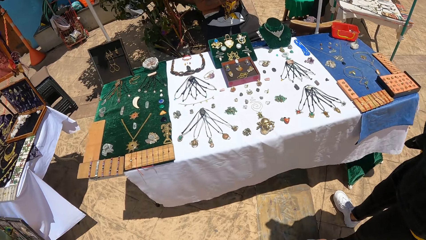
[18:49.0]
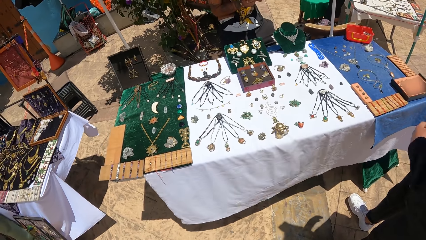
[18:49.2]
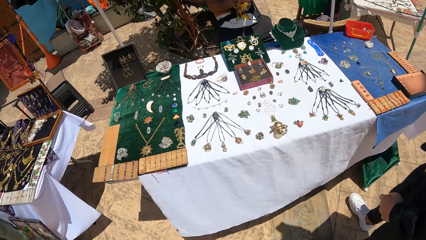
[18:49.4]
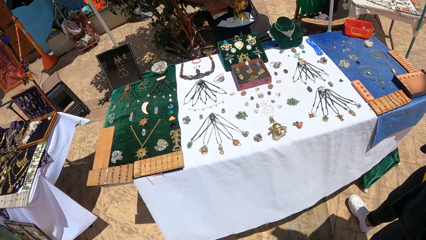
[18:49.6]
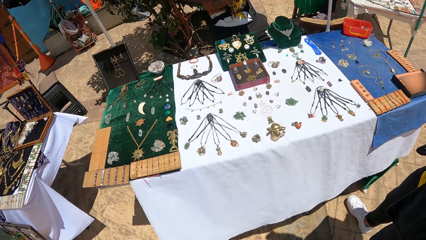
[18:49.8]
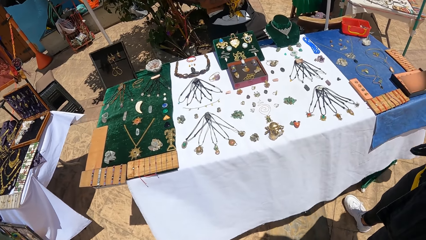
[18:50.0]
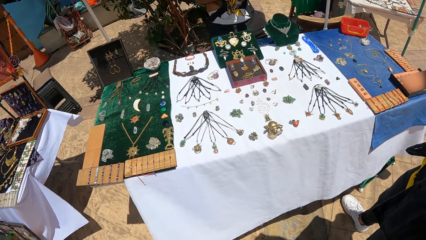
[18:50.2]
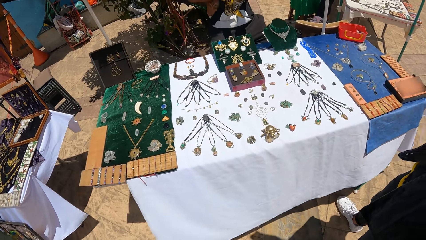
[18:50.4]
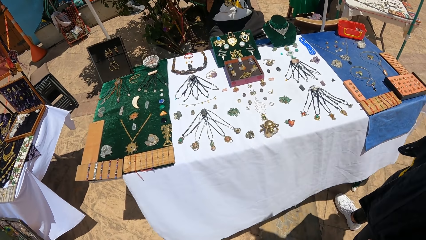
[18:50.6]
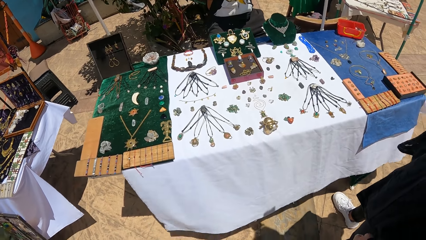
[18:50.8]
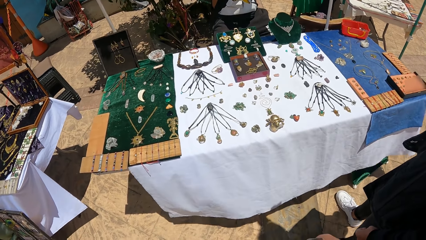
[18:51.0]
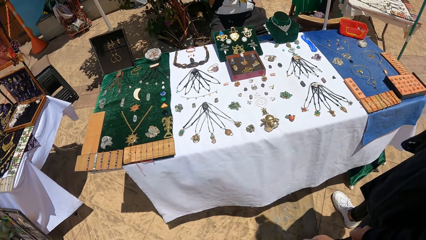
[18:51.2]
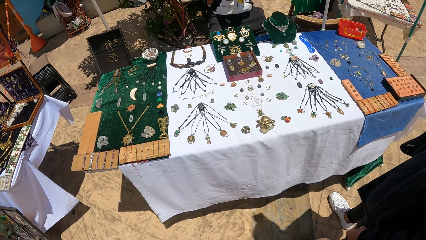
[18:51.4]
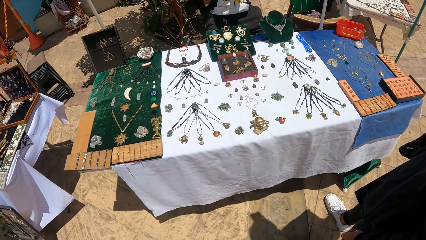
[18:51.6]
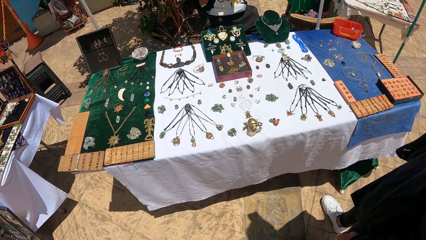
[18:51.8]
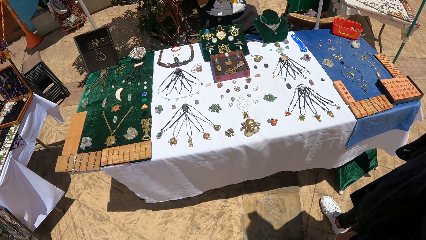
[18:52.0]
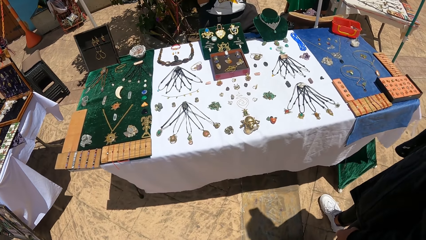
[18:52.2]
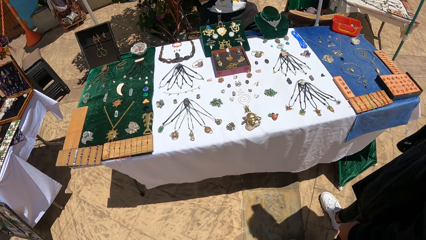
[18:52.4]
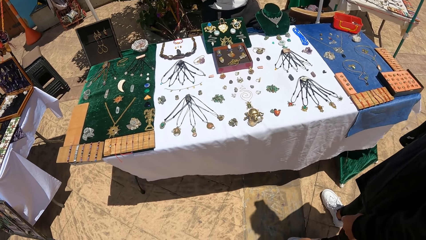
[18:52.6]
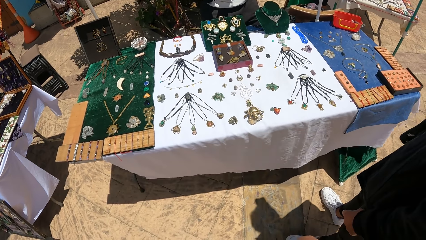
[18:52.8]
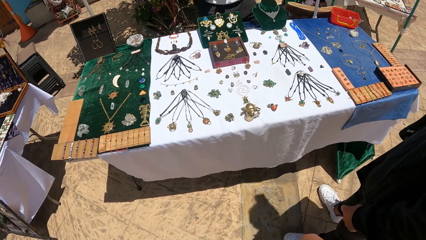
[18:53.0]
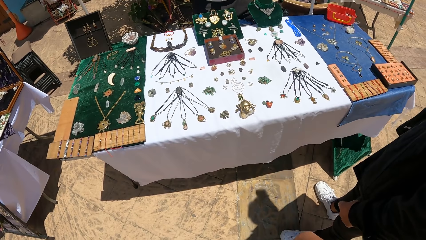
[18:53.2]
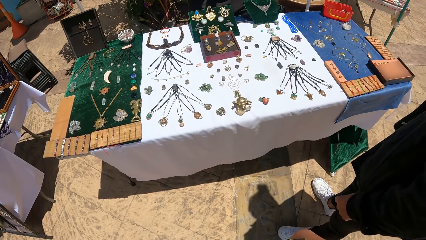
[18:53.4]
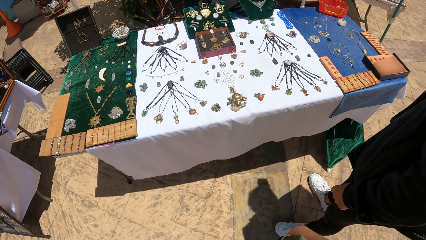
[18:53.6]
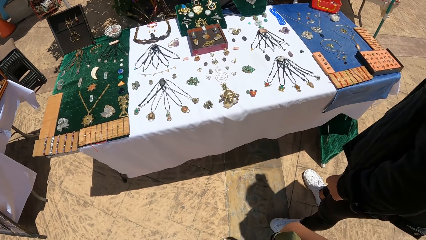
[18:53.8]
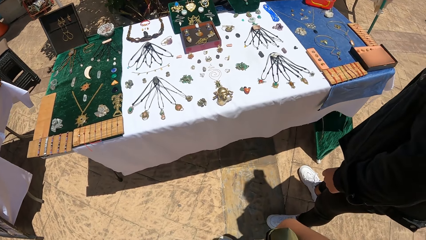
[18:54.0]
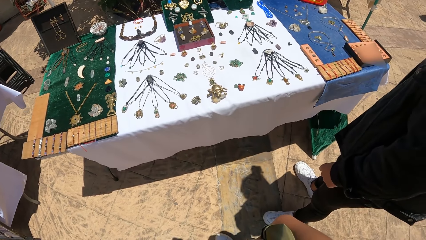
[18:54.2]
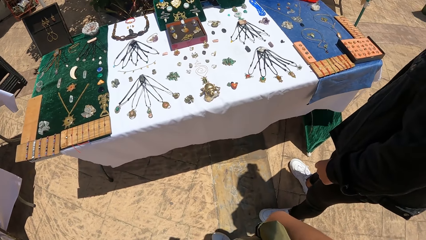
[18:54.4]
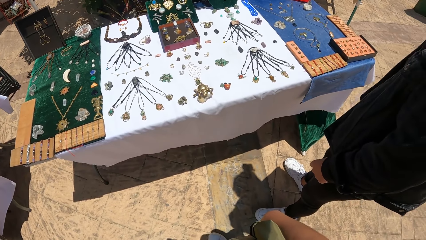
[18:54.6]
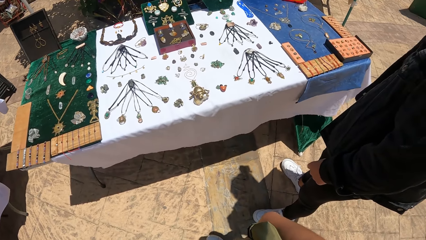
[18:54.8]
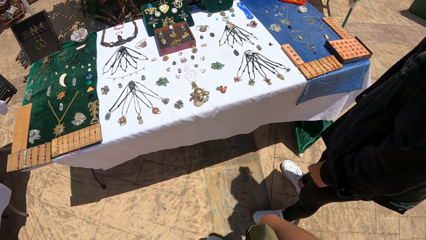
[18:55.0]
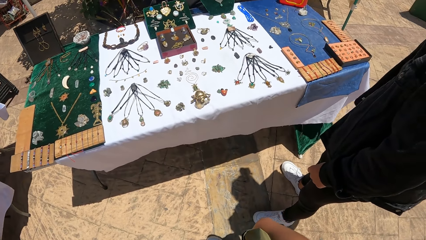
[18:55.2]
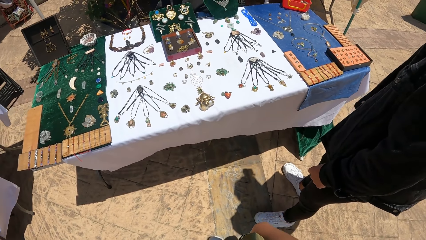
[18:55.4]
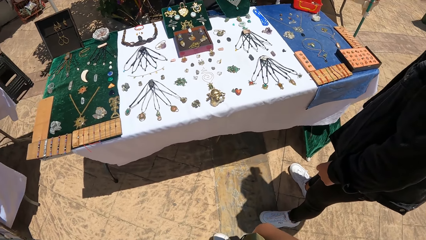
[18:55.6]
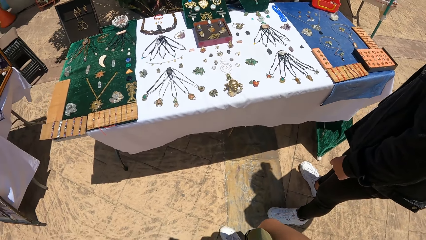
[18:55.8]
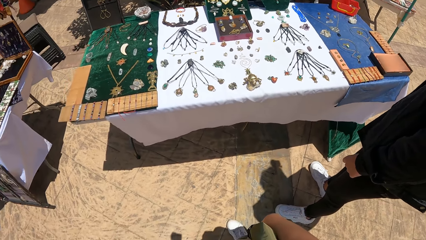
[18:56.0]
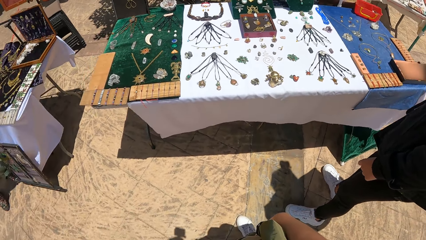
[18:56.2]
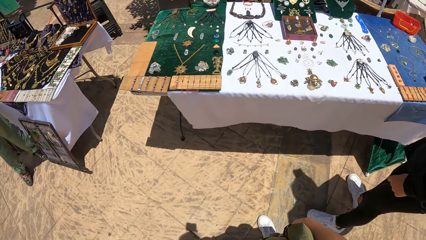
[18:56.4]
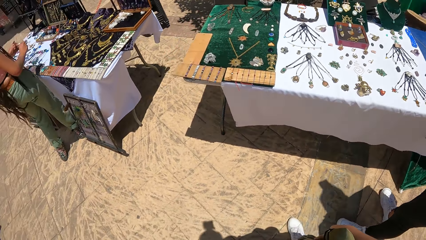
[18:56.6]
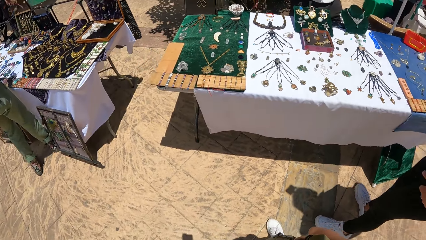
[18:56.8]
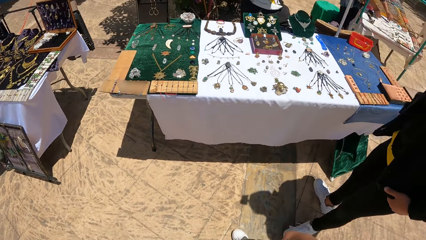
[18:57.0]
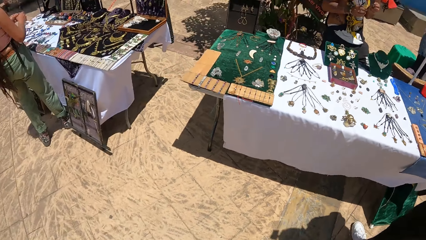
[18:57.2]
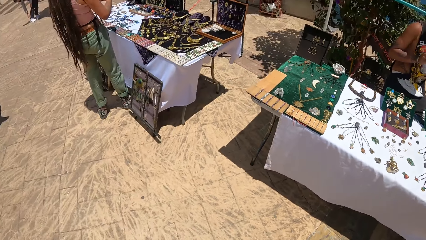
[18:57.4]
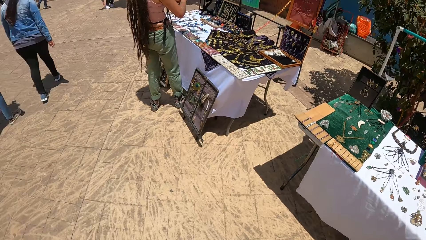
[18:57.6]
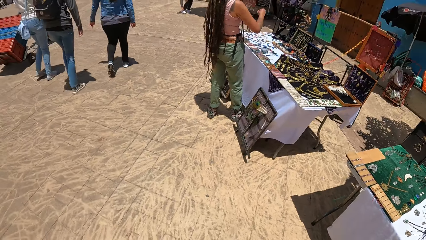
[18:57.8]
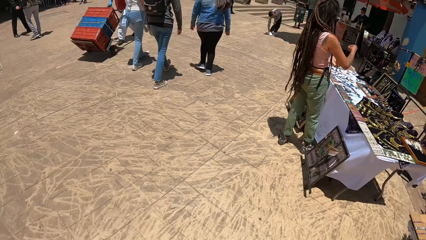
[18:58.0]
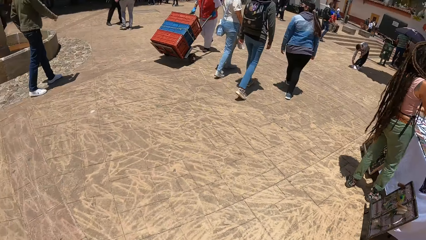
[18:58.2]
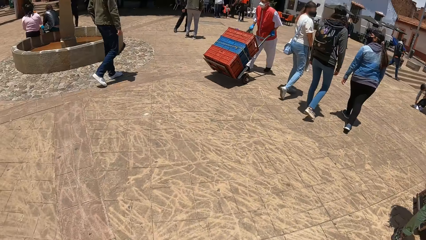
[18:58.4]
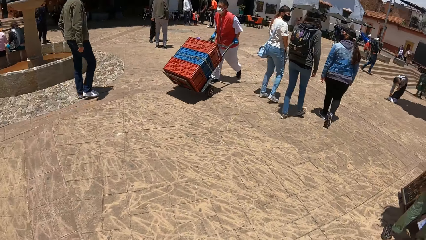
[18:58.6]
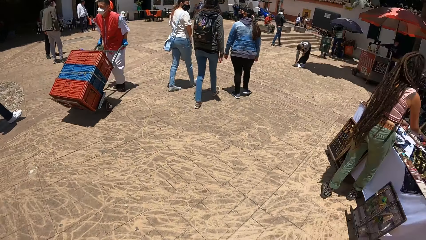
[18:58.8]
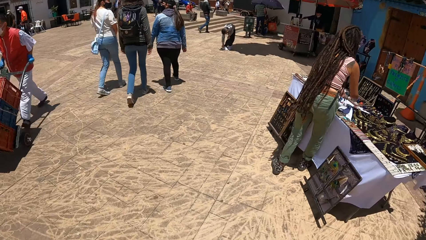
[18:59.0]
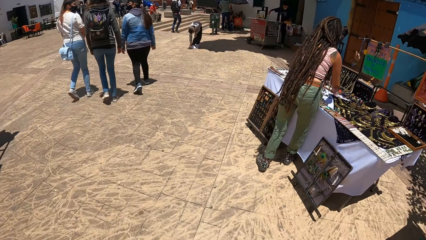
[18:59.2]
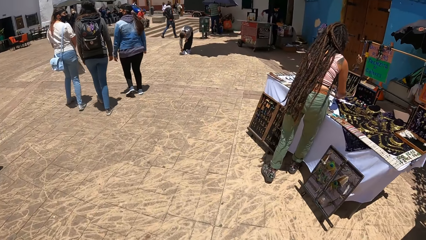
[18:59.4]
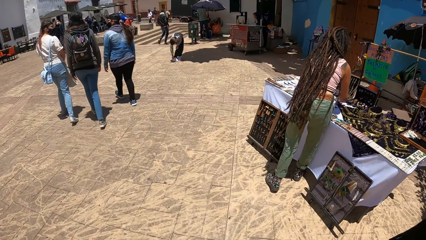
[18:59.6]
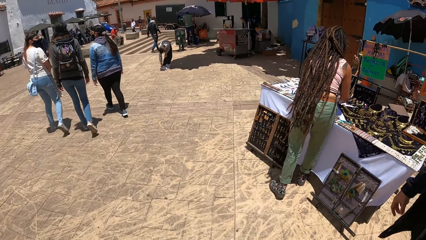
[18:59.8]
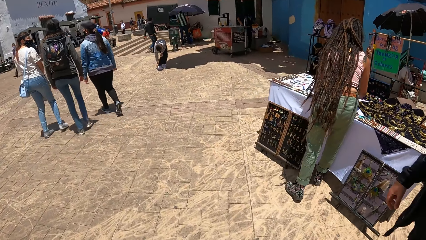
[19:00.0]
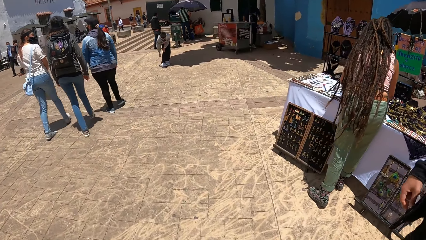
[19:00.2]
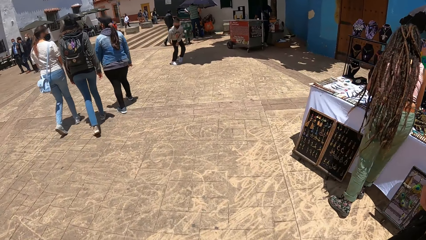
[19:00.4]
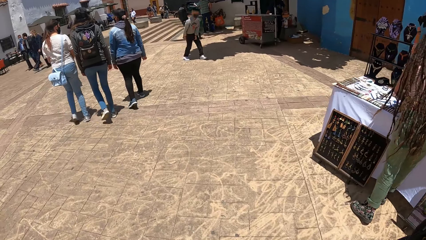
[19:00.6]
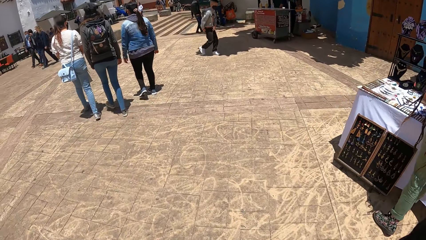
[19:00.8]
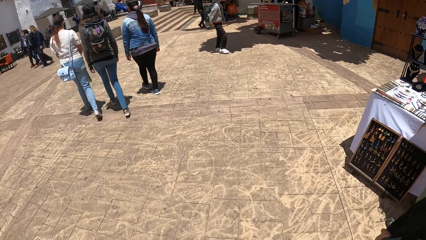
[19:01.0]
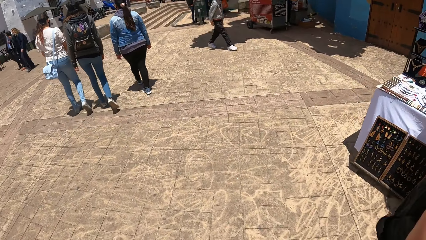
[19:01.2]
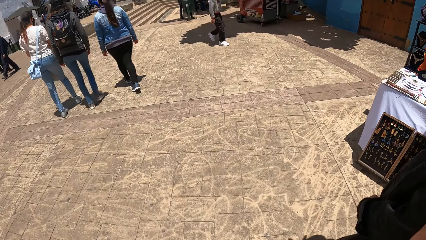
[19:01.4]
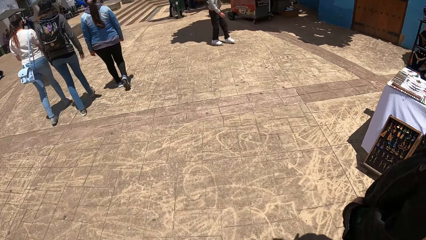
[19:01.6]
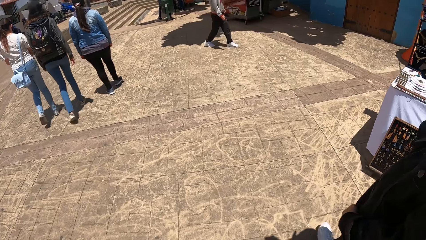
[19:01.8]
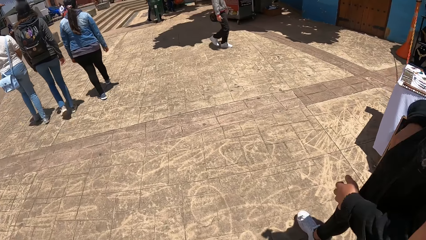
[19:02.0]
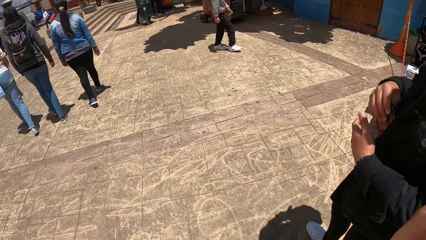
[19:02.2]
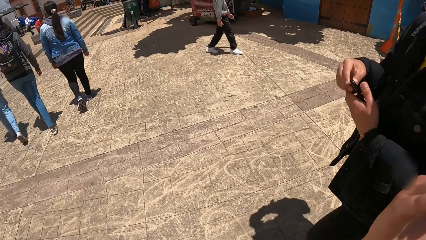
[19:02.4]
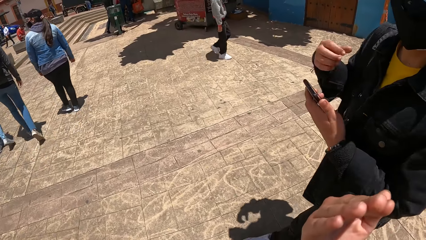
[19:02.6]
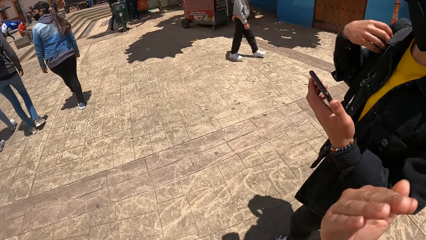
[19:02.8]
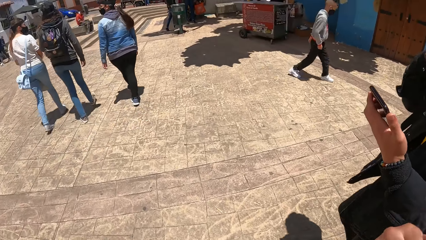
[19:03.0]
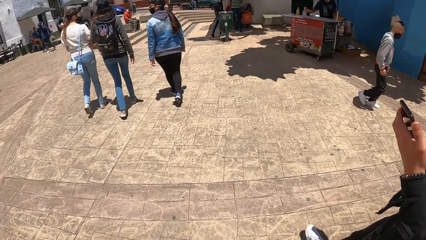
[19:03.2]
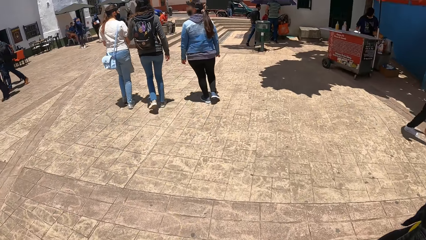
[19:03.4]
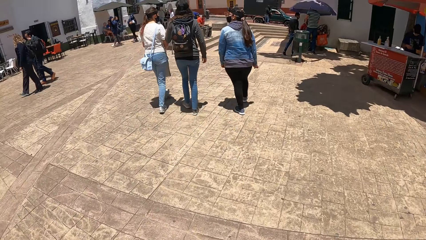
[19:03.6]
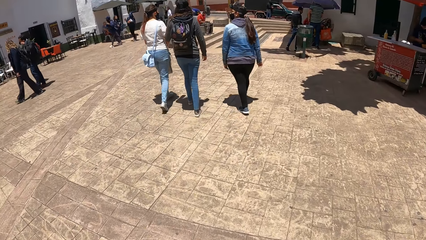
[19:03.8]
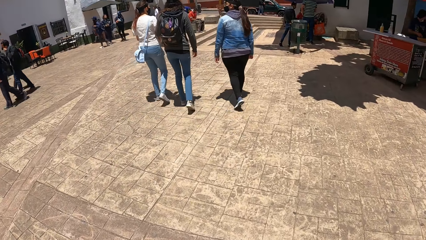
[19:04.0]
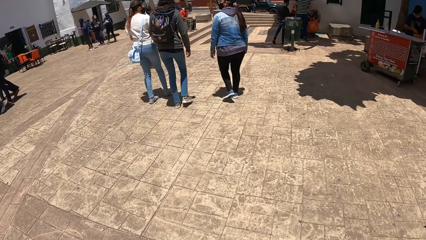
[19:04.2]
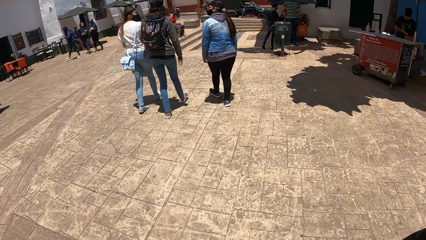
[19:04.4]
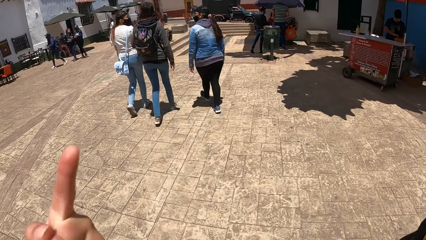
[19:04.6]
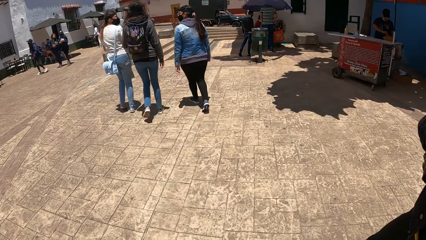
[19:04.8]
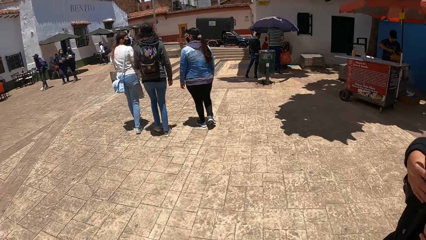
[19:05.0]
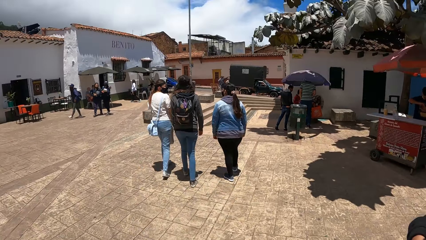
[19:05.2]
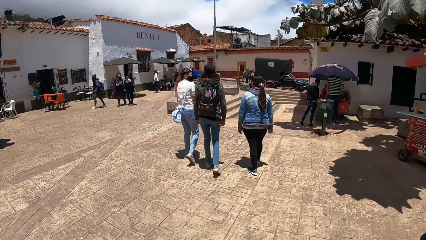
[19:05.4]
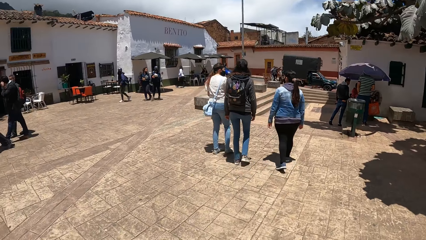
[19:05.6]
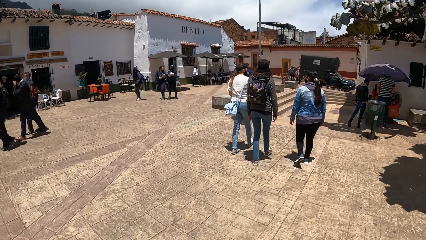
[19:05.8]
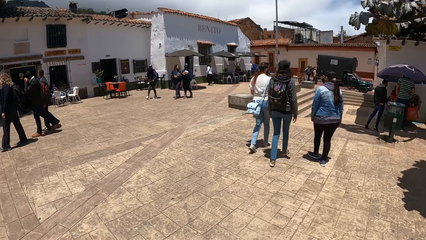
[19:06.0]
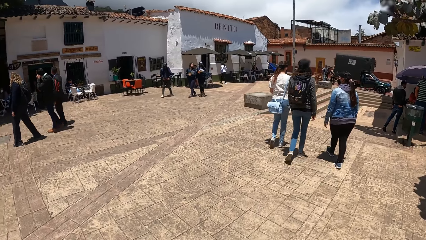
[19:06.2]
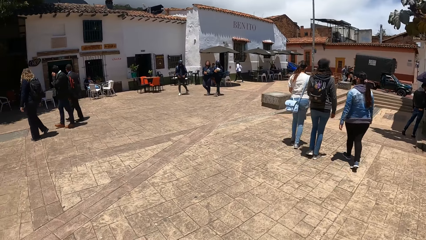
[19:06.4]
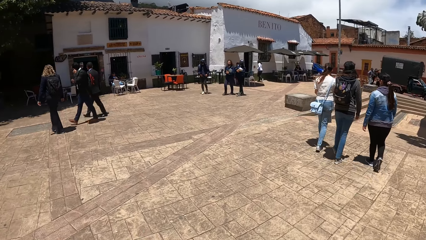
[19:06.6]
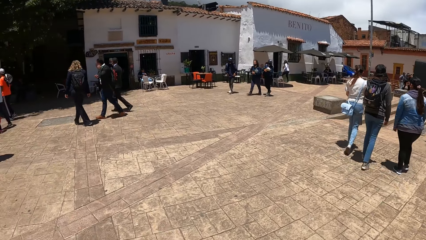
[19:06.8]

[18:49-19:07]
The camera wearer stares at the beads on the table with others. They walk away from the table. A man pushes a wheel past the camera wearer. The camera wearer walks around with others. The other man holds a phone in his left hand.
